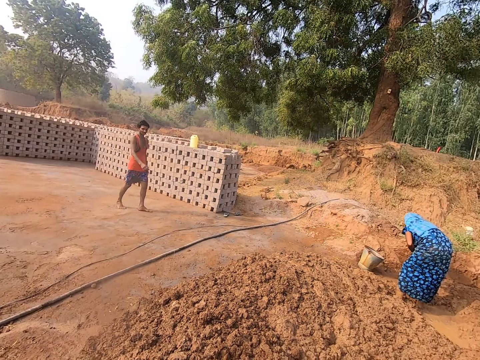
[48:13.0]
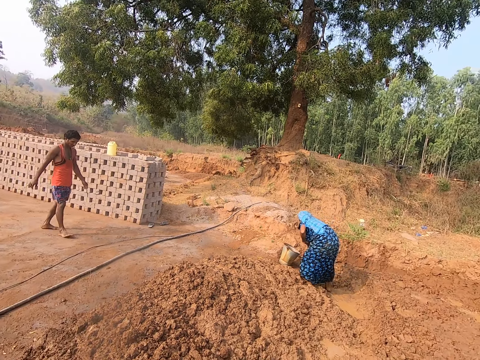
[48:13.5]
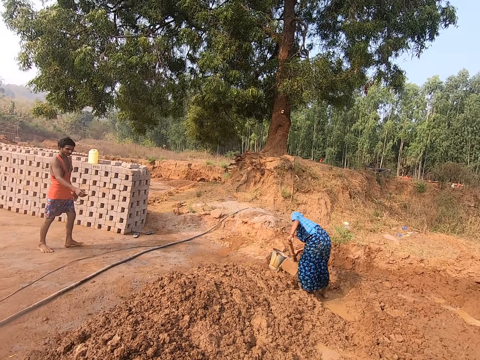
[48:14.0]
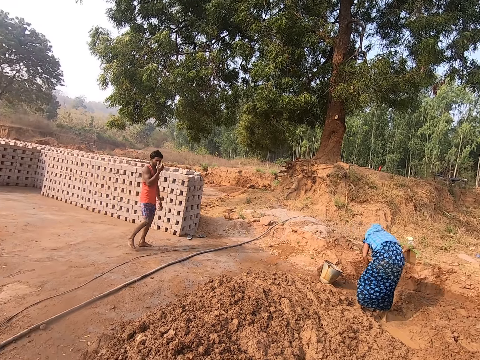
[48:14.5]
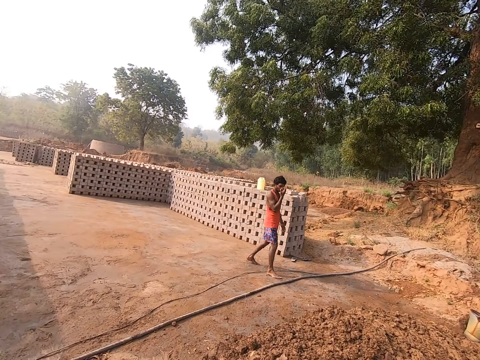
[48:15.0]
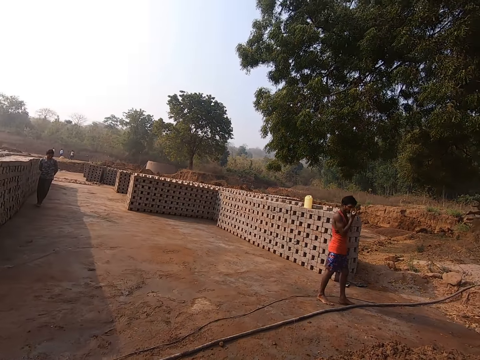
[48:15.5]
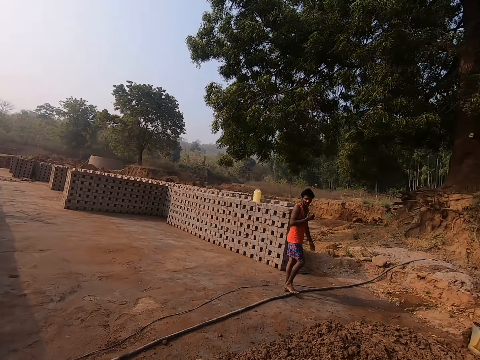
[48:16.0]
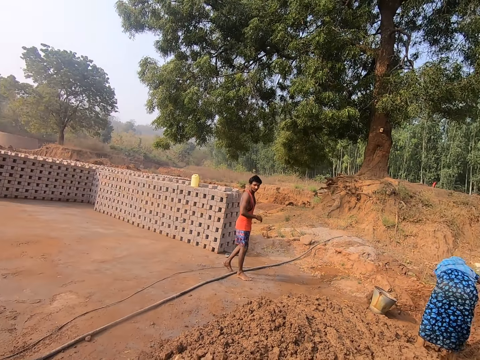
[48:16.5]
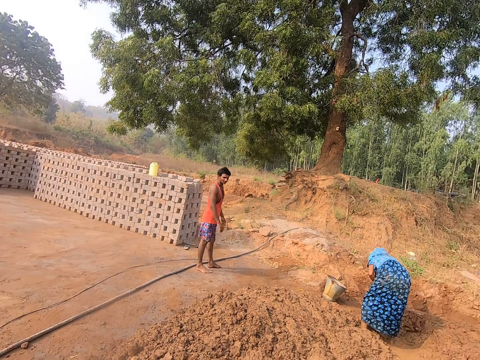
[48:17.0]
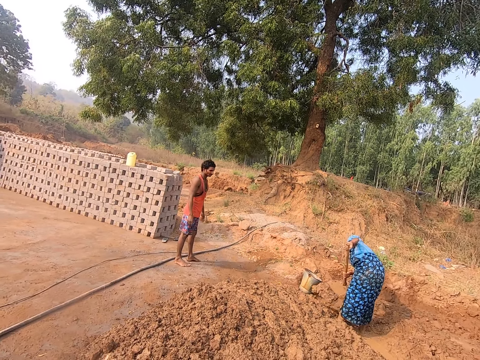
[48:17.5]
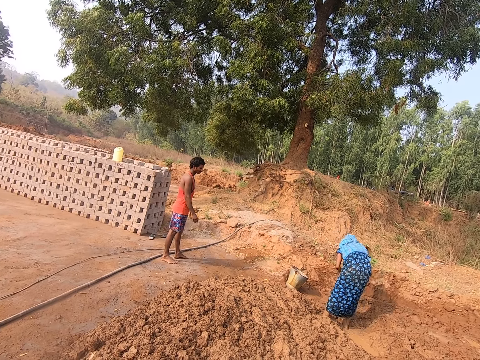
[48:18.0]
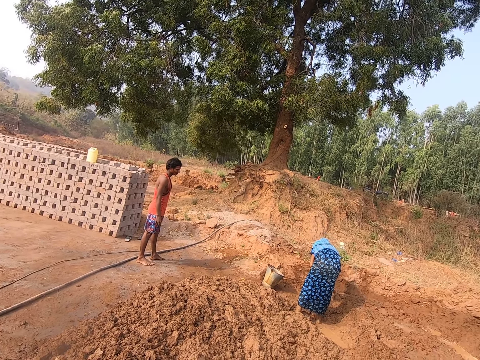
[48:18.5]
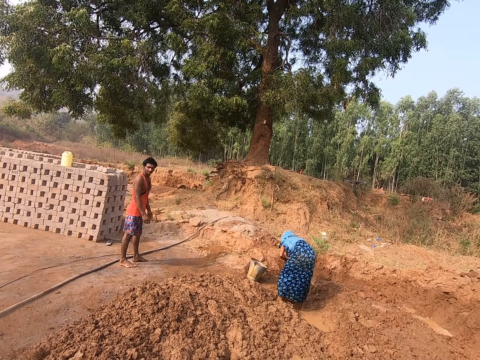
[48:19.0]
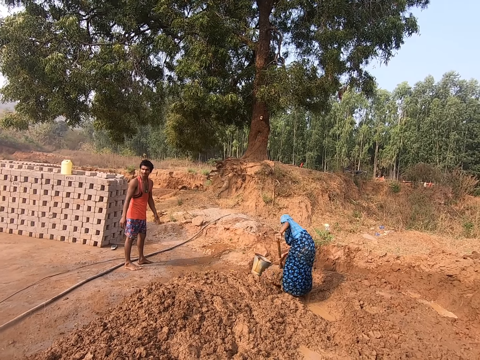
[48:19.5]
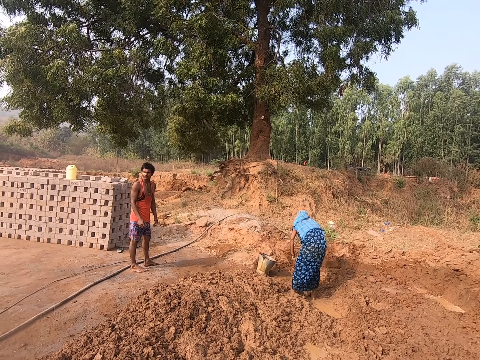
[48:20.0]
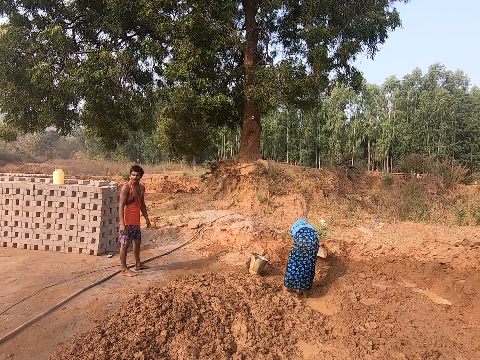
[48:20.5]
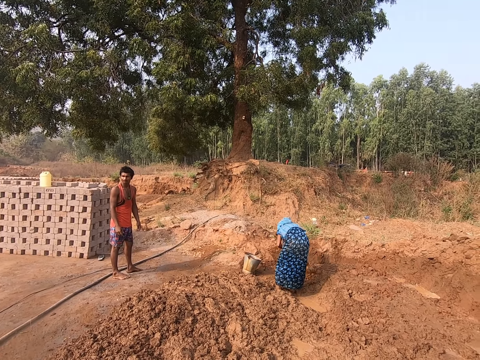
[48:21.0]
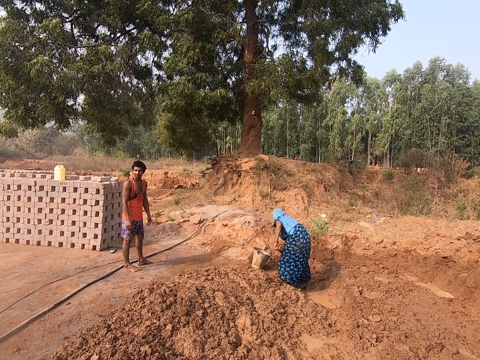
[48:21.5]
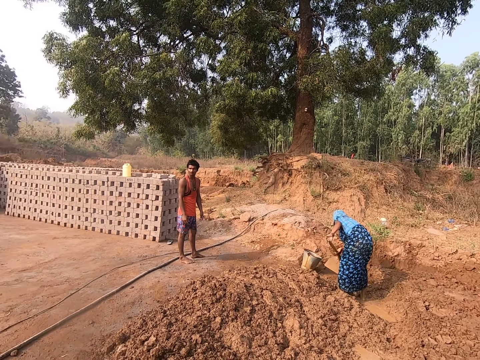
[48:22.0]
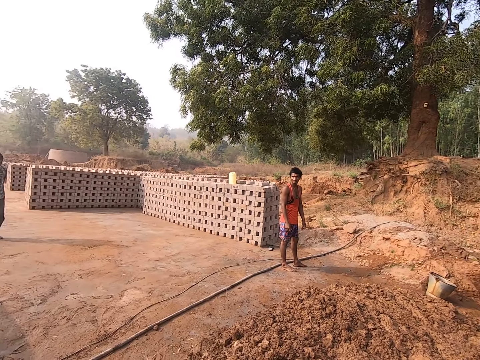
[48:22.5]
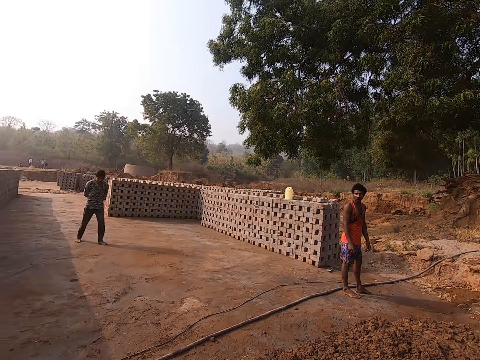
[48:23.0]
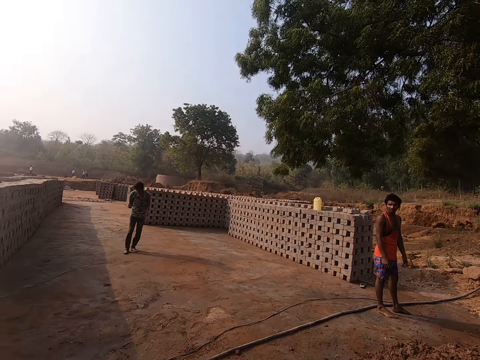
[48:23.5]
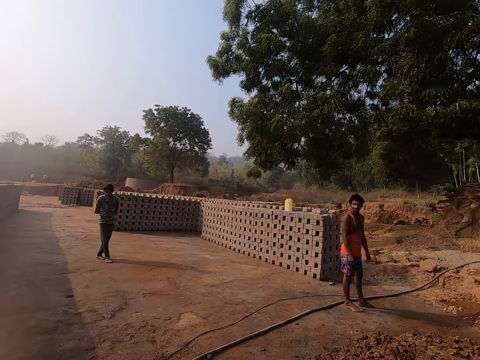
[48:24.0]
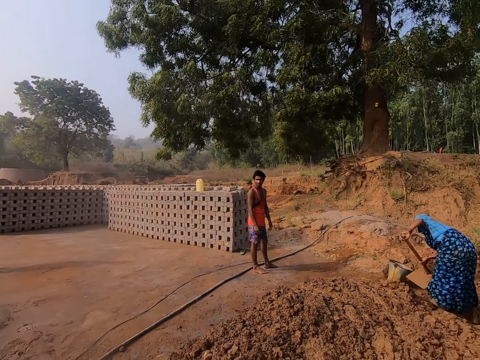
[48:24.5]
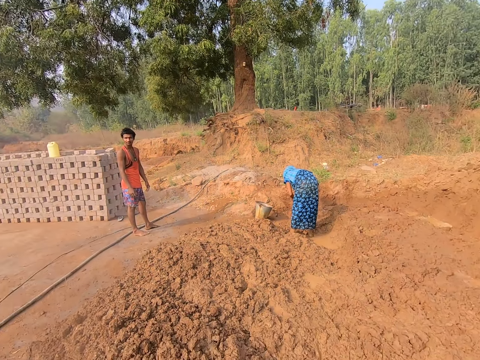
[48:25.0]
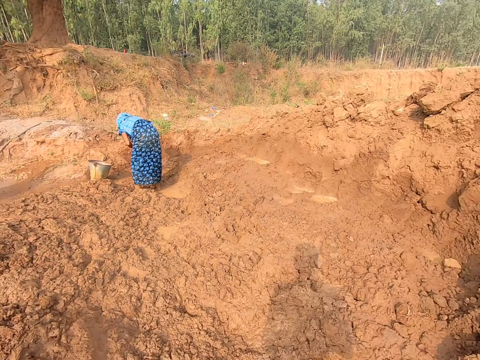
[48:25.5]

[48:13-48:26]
The woman digs sand from the ground with a digging hoe in her hands. A man converses with the woman.

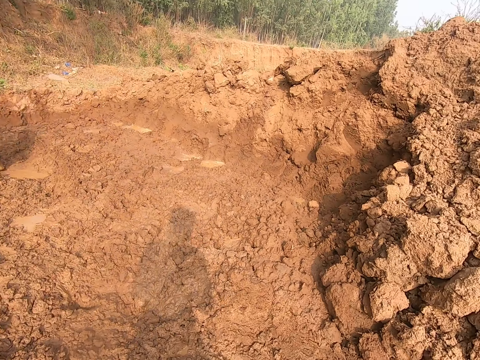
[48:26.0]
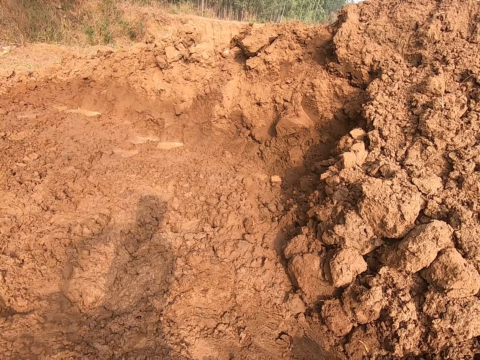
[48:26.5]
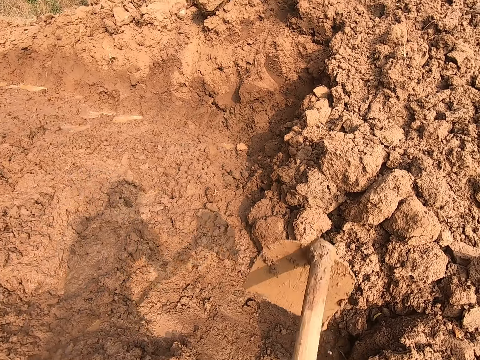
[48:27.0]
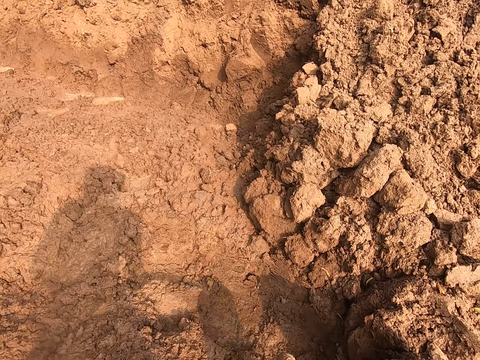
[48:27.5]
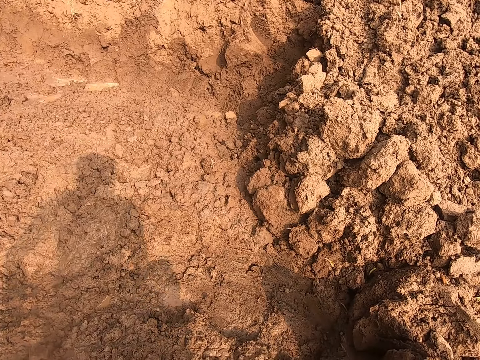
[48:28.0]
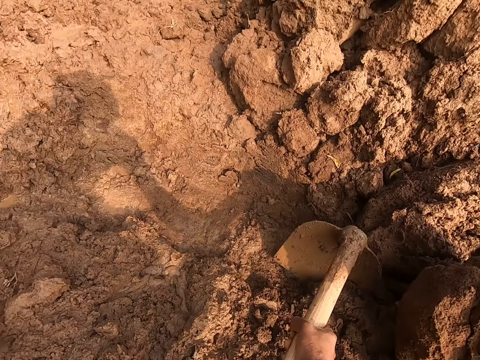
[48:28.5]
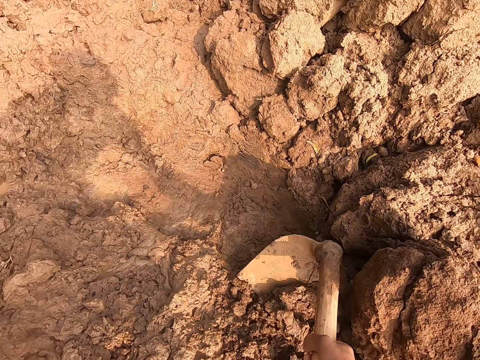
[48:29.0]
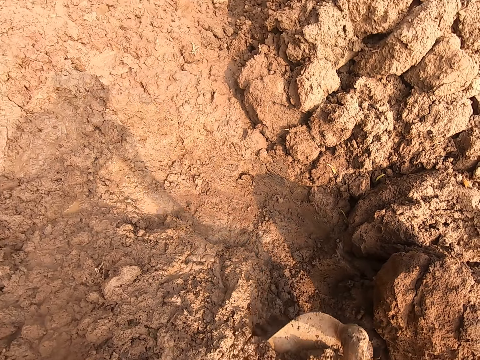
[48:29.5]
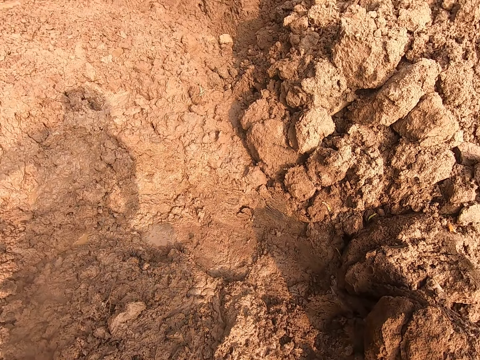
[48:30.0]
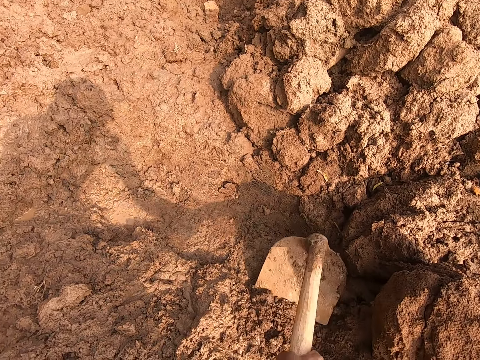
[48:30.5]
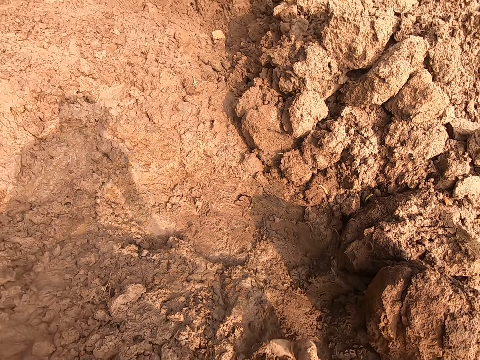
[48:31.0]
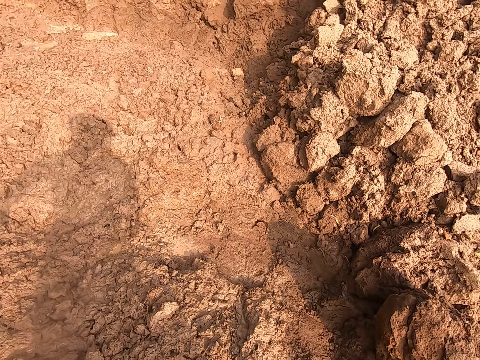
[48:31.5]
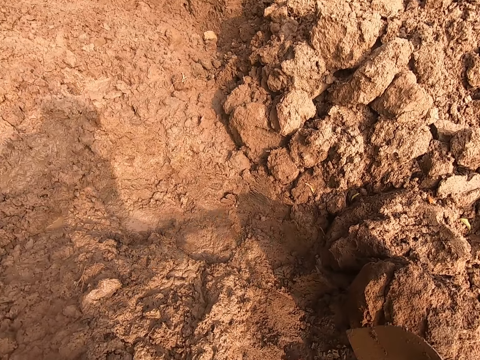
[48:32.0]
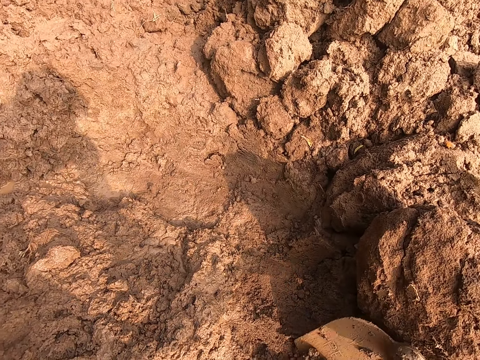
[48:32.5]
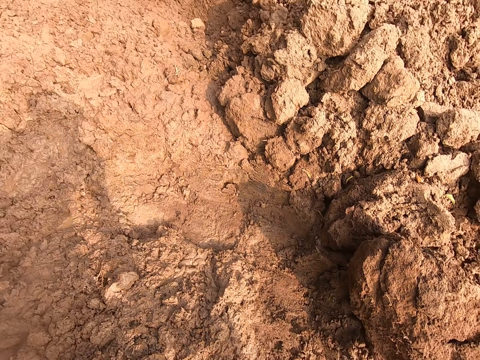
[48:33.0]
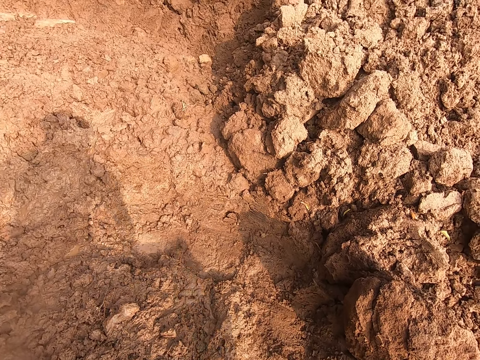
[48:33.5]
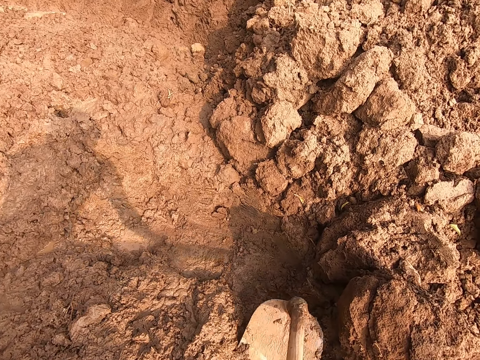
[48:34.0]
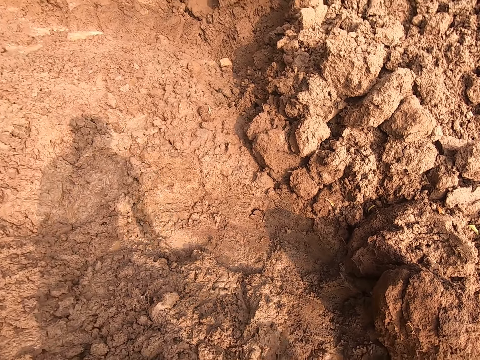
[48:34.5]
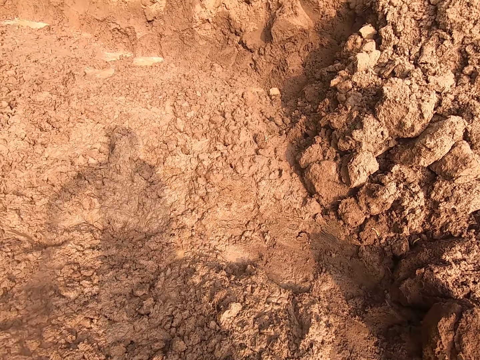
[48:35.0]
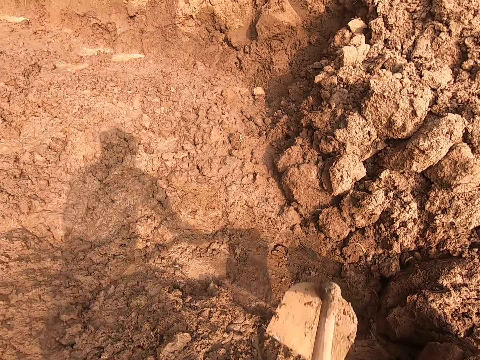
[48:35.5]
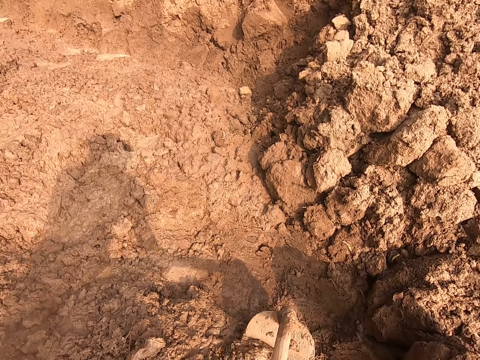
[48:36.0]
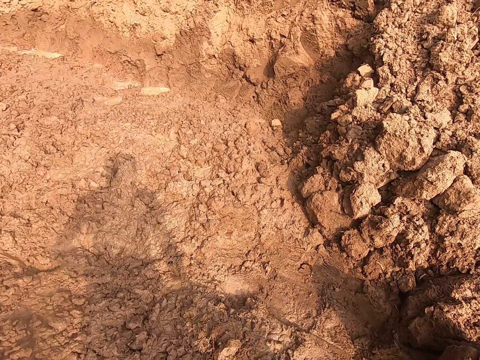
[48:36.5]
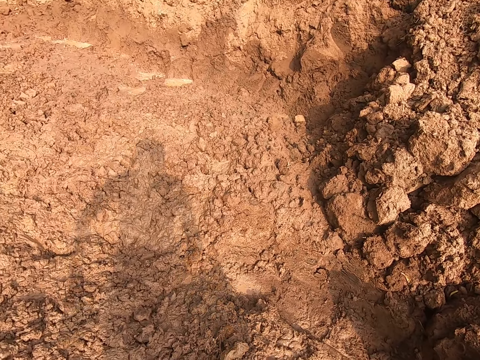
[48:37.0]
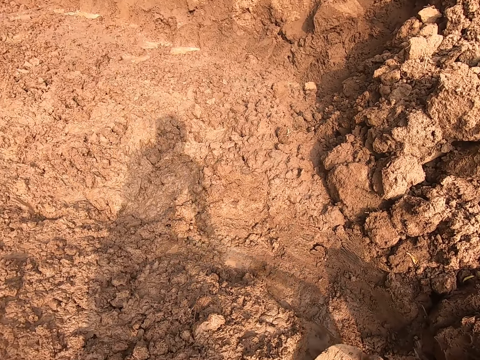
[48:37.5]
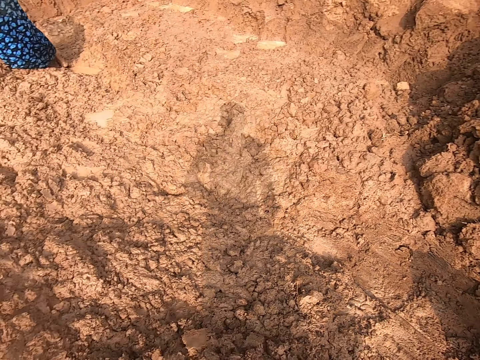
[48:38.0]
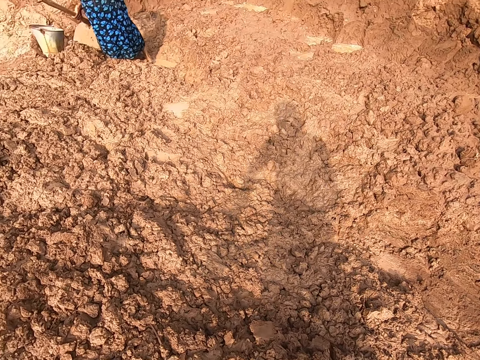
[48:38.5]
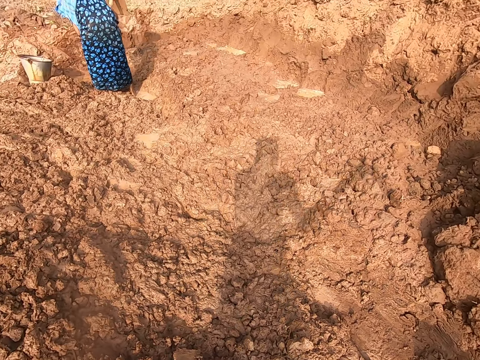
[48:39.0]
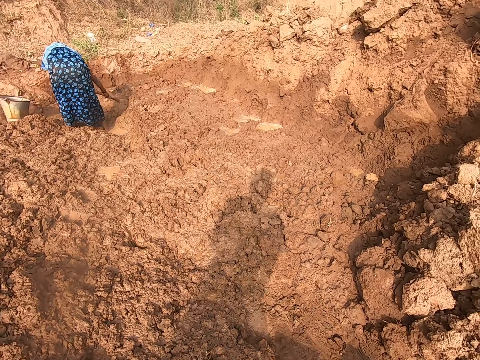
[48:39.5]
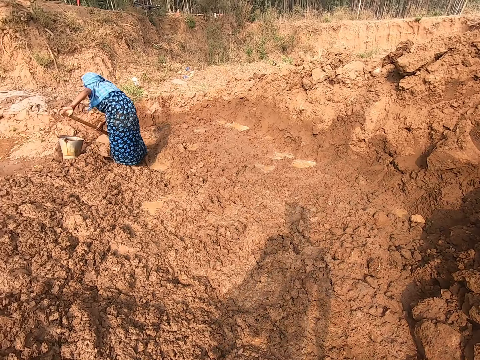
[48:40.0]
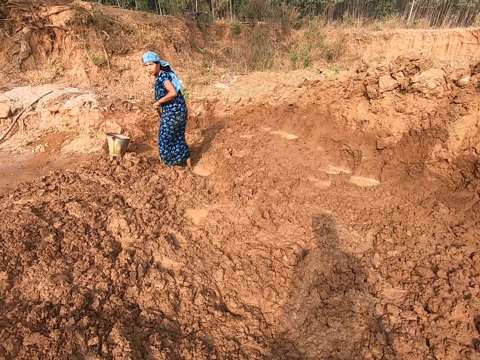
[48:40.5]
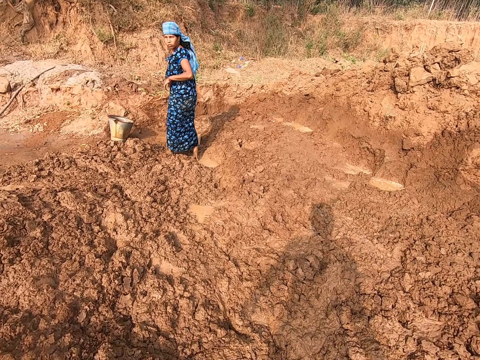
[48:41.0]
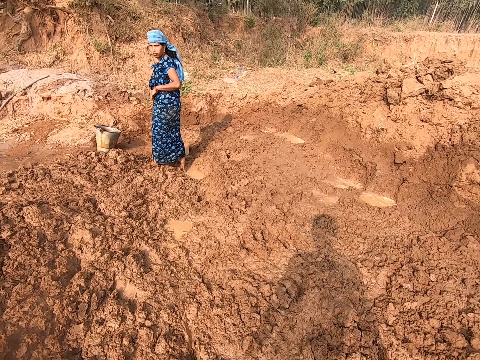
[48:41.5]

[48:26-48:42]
The camera wearer holds the digging saw with both hands. He digs sand from the ground with the digging hoe in his hands. He gathers soil with the hoe. He holds the digging hoe in an upright position with his right hand.
